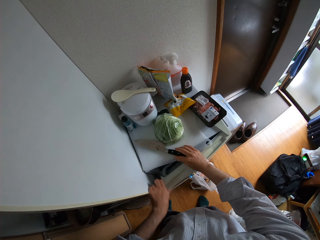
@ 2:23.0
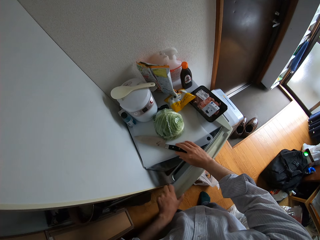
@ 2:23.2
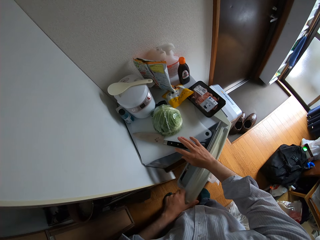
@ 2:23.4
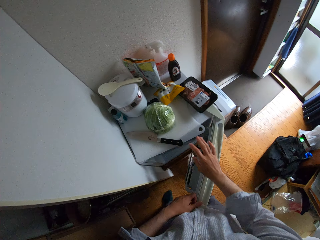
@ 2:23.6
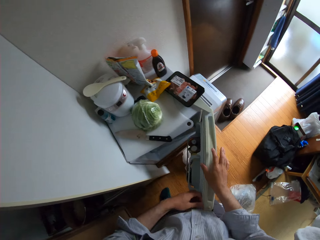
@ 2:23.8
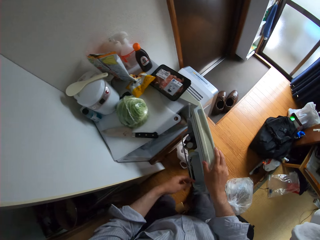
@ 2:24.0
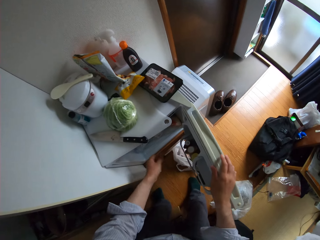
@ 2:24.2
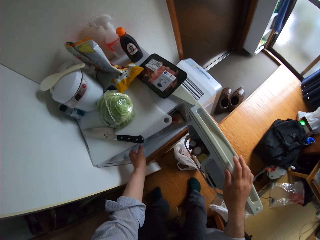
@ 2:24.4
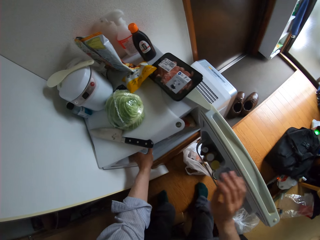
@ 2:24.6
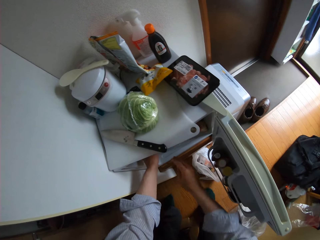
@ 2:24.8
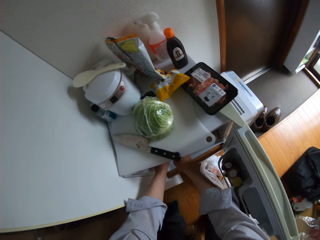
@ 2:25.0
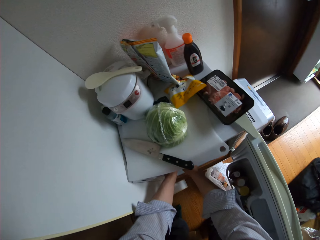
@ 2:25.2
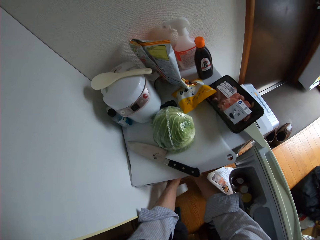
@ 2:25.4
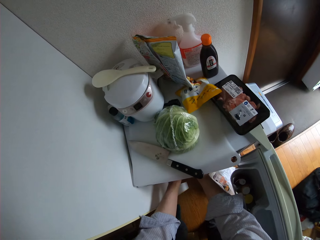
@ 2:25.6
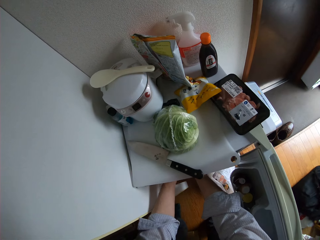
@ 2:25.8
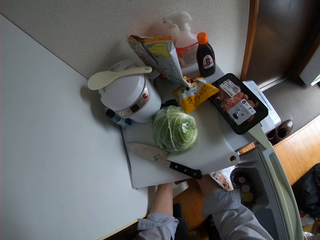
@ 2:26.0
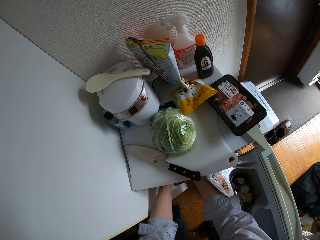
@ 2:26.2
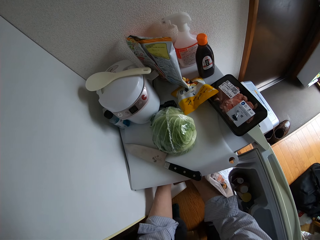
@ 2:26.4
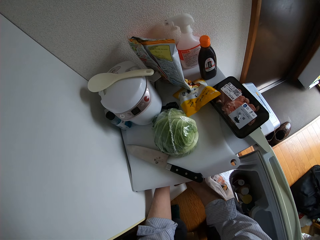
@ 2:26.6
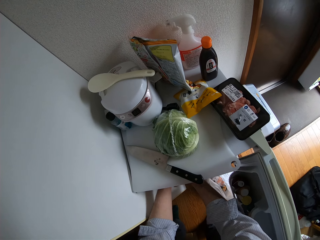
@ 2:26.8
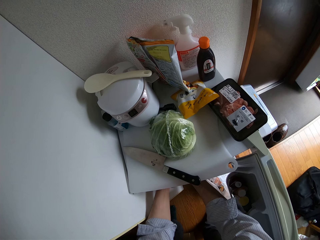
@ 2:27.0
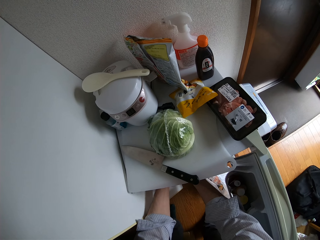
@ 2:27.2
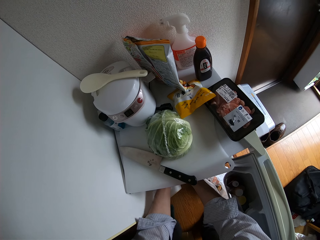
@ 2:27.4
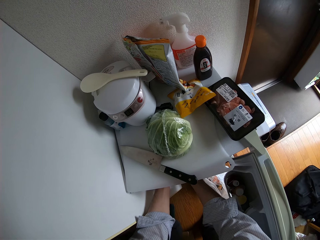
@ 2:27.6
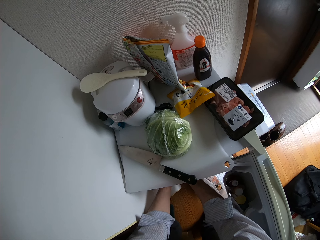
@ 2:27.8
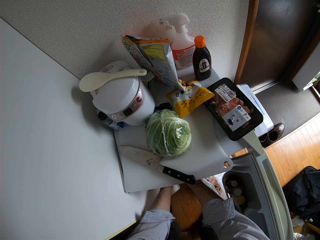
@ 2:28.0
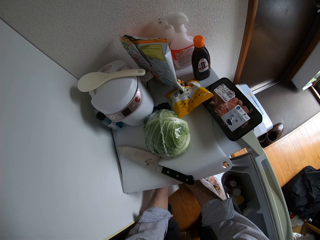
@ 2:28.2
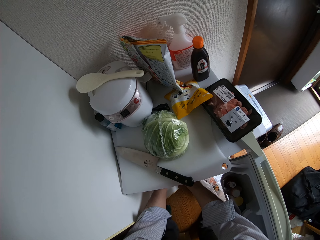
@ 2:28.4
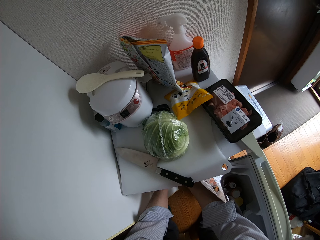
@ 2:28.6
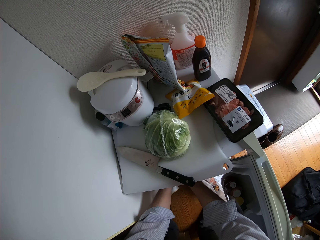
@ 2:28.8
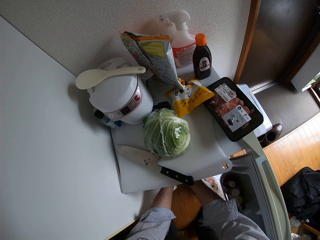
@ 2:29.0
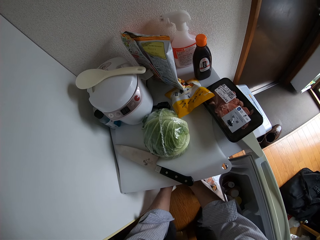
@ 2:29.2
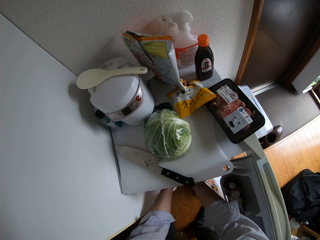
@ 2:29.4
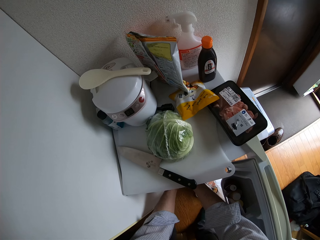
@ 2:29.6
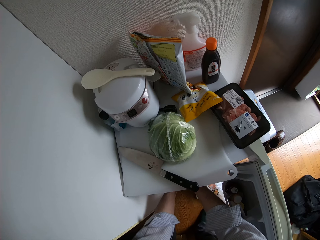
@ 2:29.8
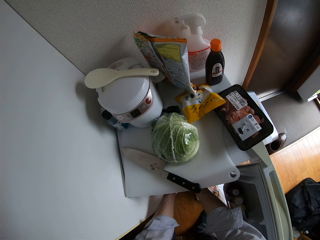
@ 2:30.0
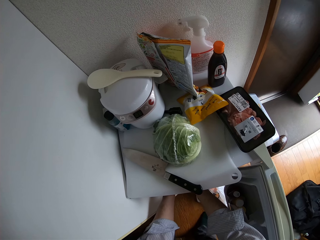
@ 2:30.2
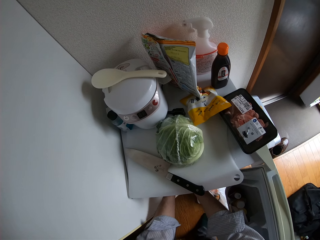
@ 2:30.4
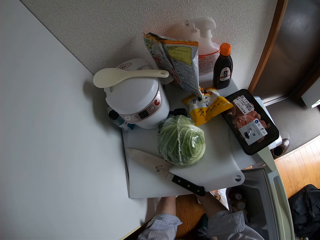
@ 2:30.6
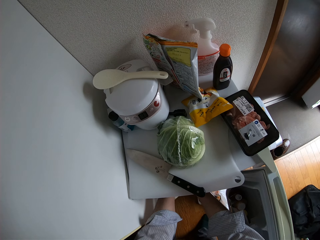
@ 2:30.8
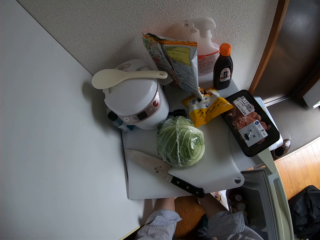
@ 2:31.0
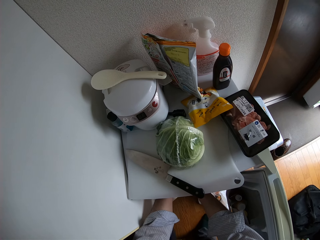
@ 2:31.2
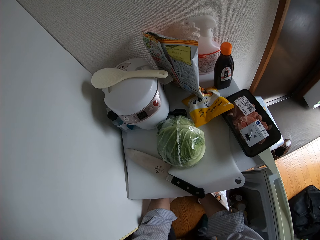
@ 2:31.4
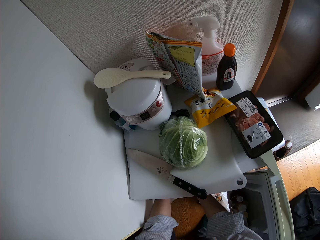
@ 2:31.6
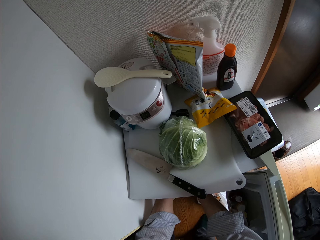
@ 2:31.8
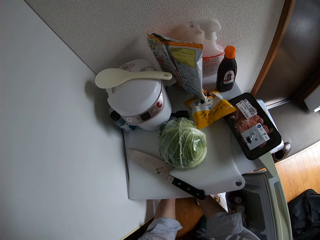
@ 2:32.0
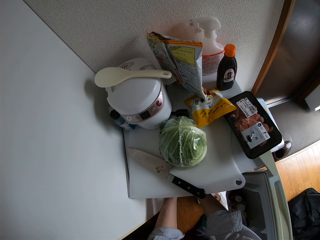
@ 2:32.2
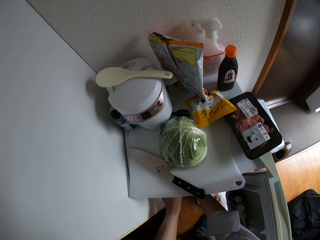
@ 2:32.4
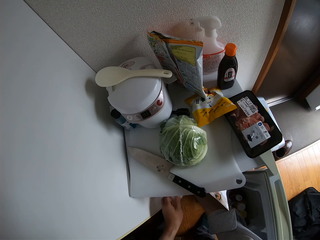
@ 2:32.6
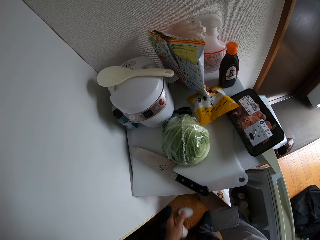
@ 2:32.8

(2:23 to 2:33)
The camera wearer moves the knife and cutting board on the fridge top. They open the fridge.

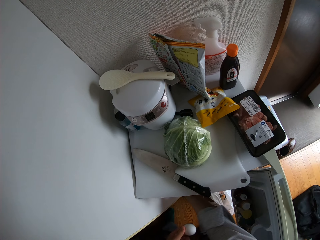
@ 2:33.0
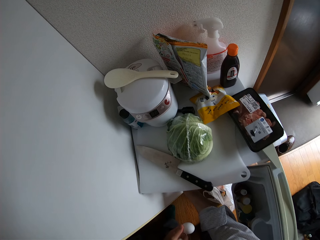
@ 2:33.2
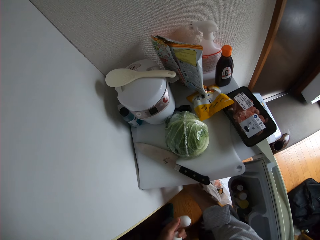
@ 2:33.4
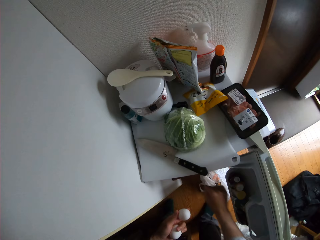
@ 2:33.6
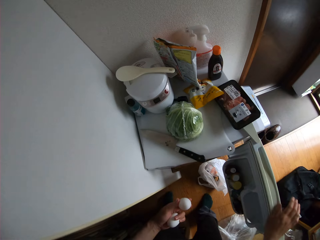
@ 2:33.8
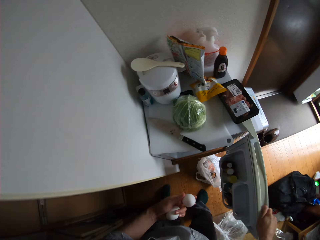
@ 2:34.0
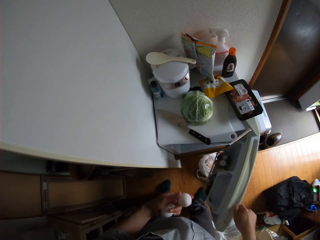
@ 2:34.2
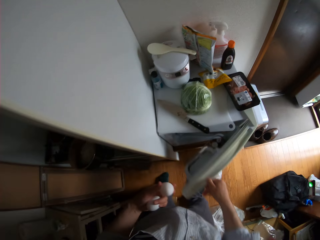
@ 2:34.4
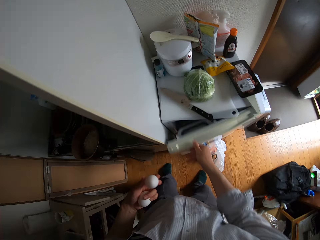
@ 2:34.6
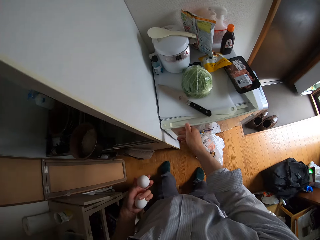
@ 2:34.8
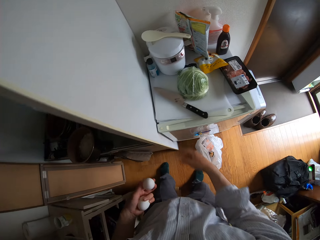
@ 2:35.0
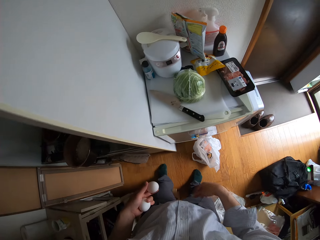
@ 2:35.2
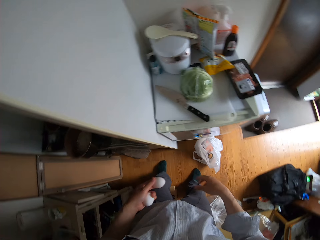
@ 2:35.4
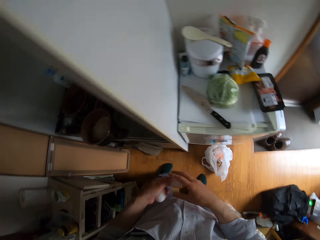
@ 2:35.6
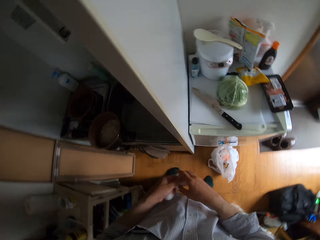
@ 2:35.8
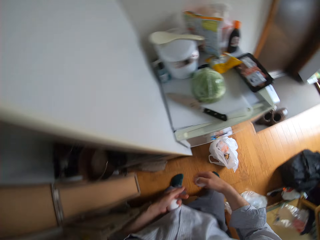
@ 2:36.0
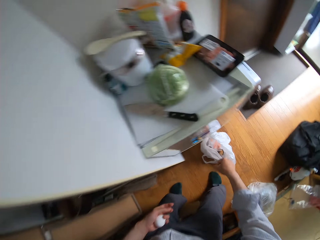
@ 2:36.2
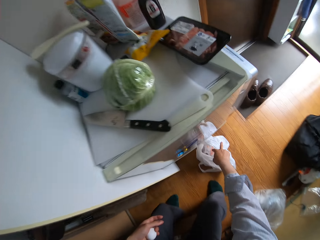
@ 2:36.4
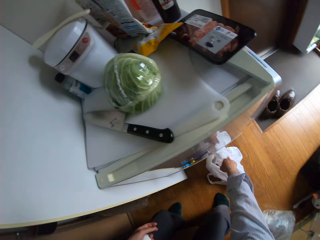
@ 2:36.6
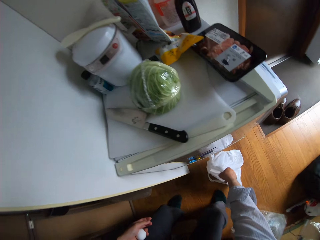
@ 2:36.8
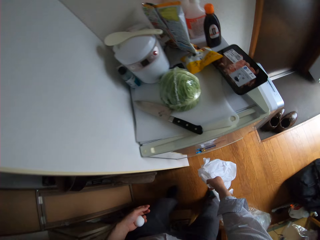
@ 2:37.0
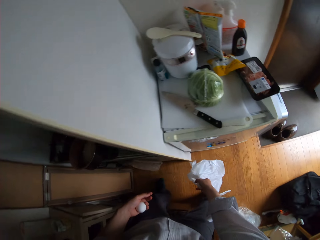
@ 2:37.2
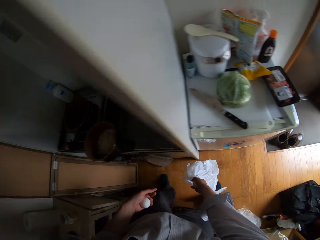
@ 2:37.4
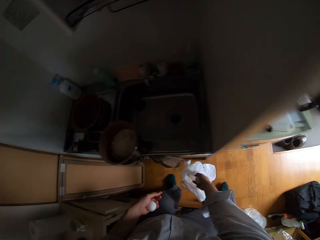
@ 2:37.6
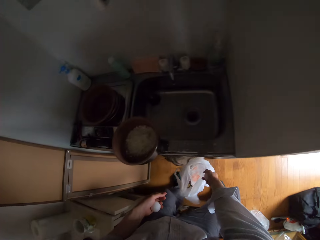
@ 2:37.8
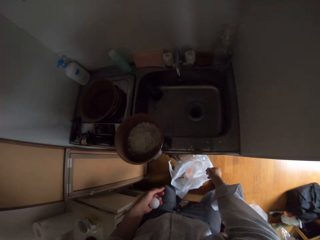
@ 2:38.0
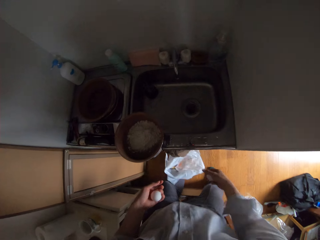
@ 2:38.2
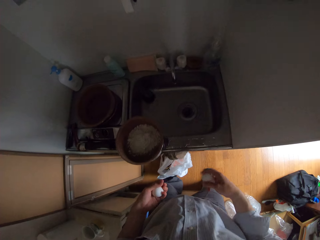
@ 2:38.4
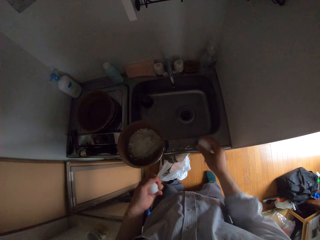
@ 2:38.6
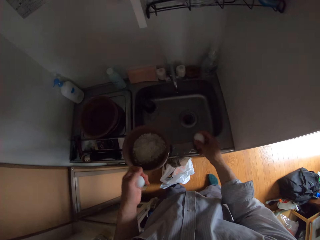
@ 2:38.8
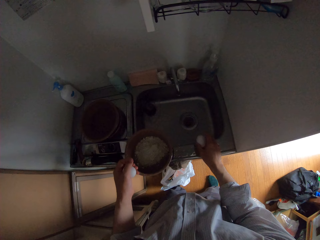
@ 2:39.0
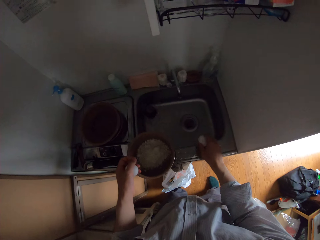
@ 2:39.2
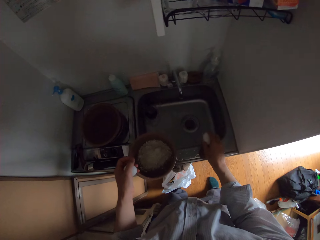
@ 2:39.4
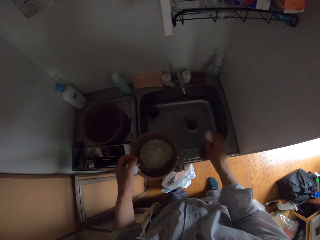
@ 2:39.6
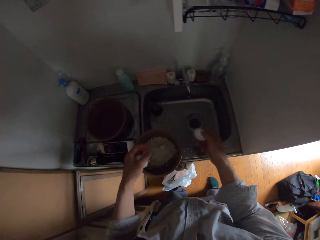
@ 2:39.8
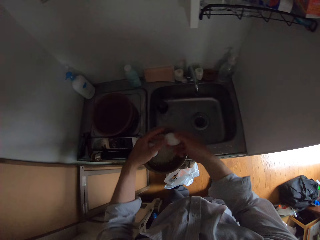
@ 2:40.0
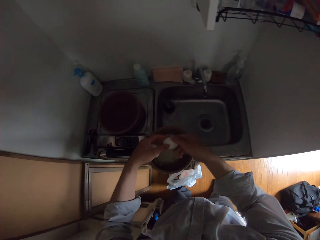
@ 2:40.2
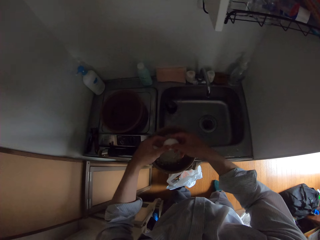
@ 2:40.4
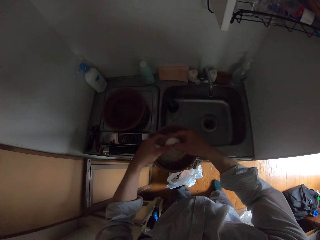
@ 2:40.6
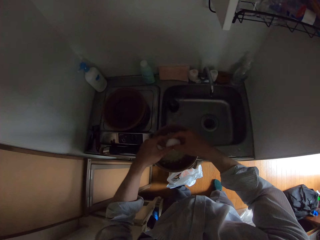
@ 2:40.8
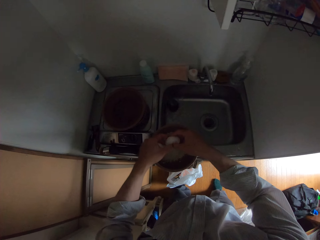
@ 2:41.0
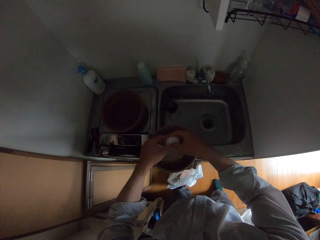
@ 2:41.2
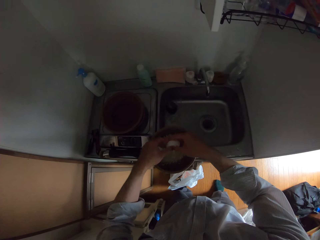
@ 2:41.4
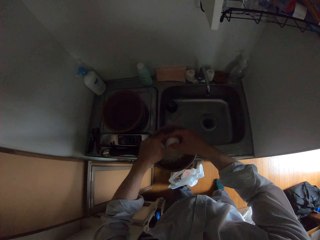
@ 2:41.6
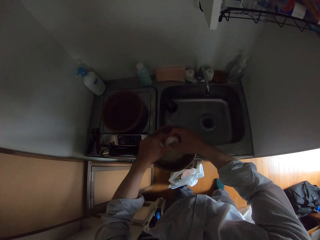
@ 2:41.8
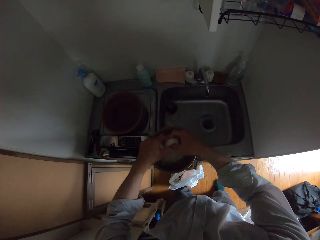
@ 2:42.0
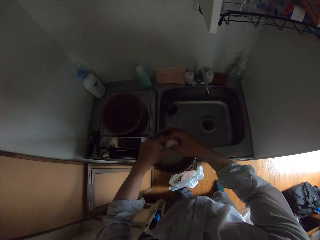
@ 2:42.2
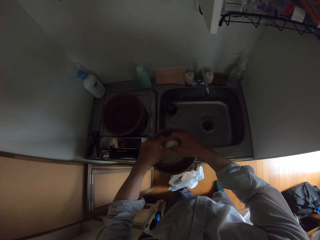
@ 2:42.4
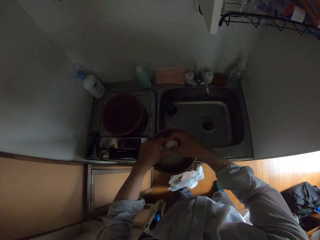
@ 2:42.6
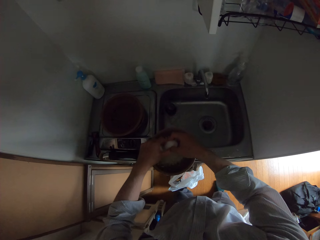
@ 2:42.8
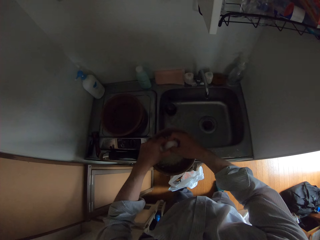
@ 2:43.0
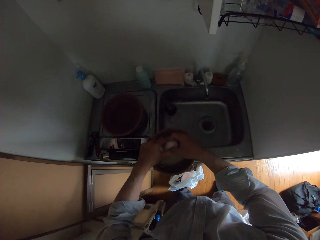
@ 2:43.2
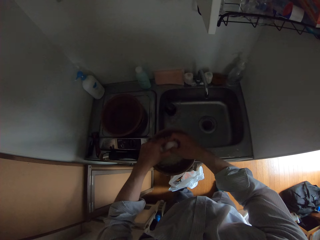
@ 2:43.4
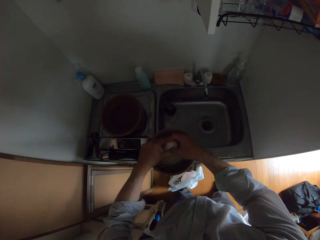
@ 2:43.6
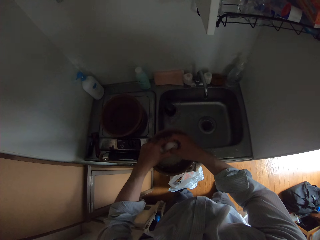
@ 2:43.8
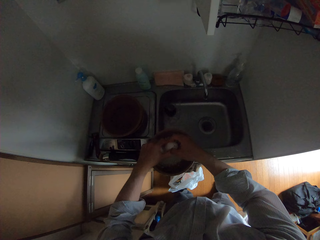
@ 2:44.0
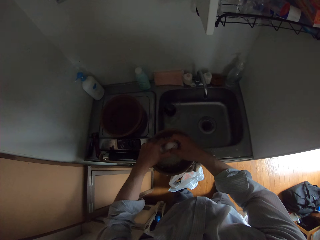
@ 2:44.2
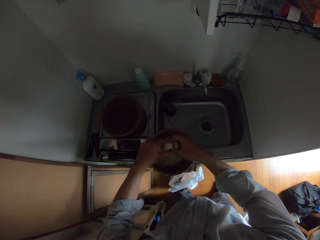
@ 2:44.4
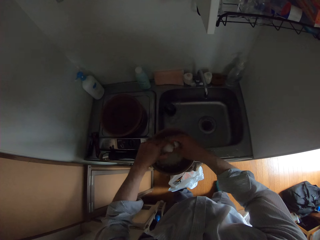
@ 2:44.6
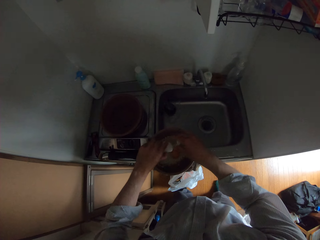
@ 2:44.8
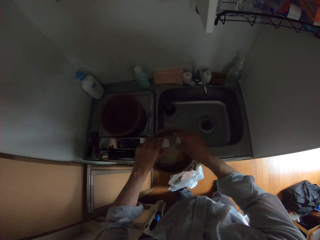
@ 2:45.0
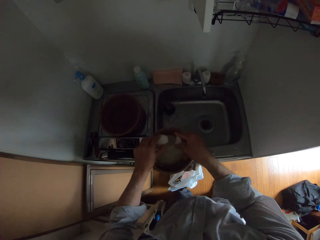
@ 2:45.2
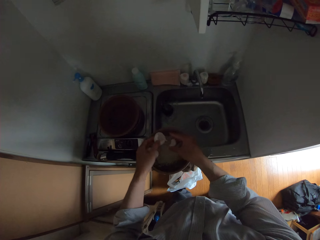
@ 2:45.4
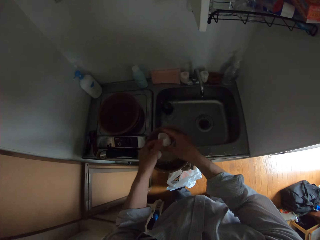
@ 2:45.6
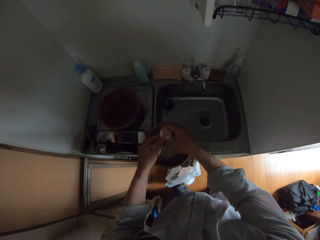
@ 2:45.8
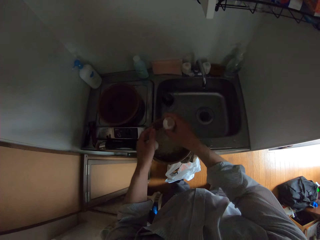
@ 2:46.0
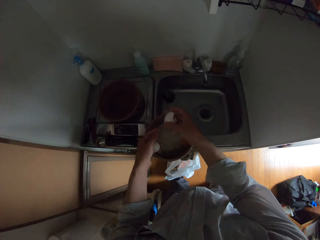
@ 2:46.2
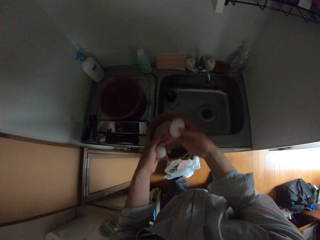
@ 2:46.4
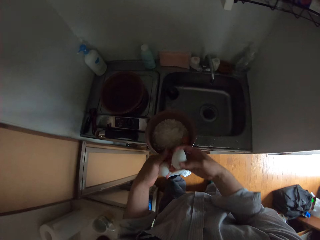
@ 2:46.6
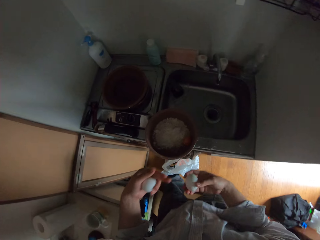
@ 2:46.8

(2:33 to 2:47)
The camera wearer brings out two eggs from the fridge. They close the fridge. They pick the dustbin. They move the nylon on the floor. They drop the dustbin on the floor. They hit the egg on the sink. They break the egg into the pot. They pour the egg yolk in the pot.
